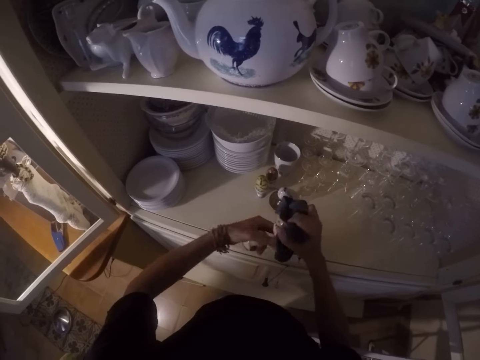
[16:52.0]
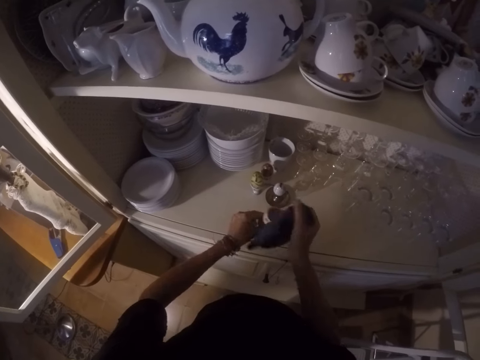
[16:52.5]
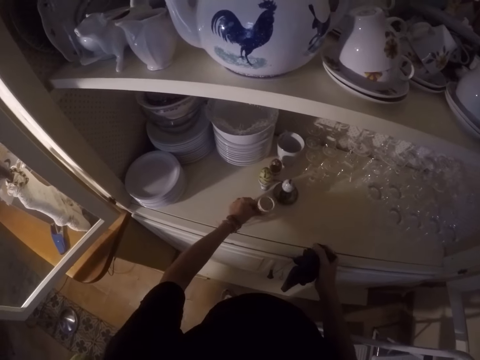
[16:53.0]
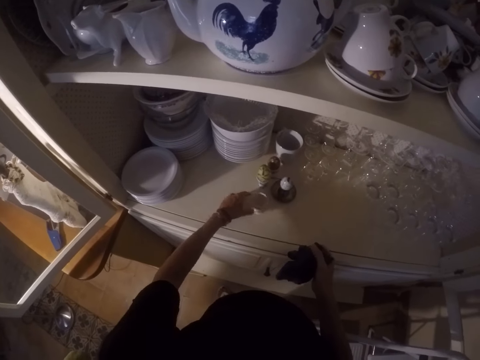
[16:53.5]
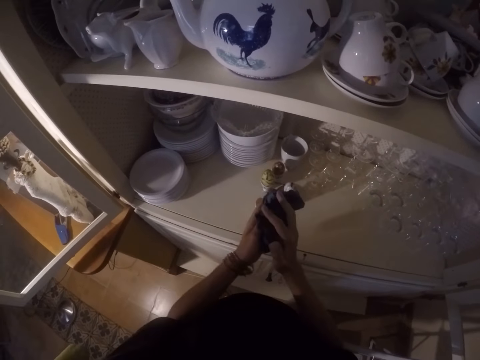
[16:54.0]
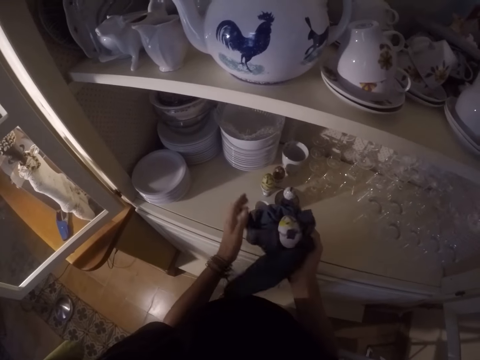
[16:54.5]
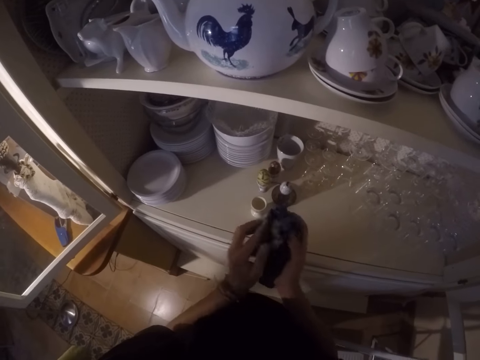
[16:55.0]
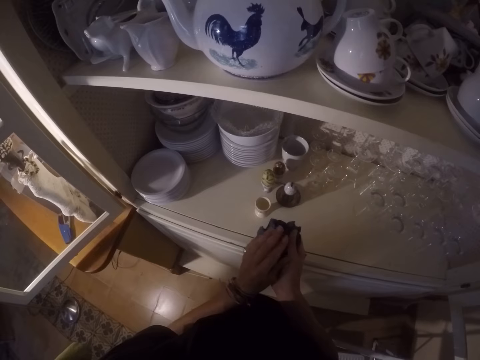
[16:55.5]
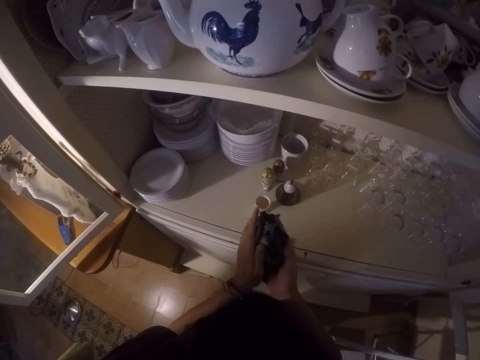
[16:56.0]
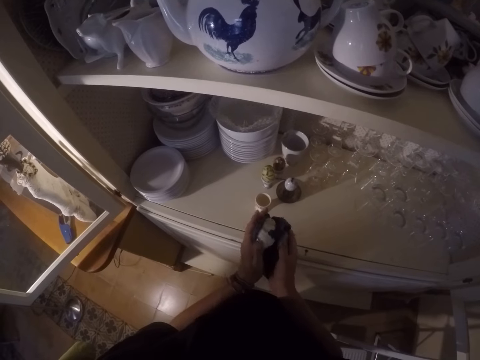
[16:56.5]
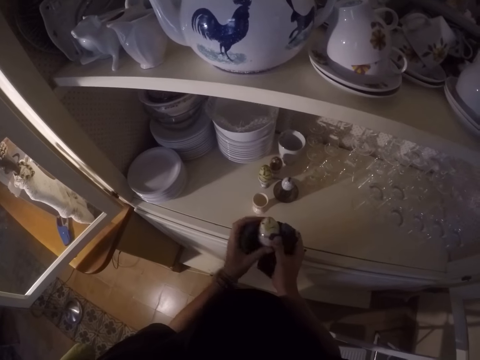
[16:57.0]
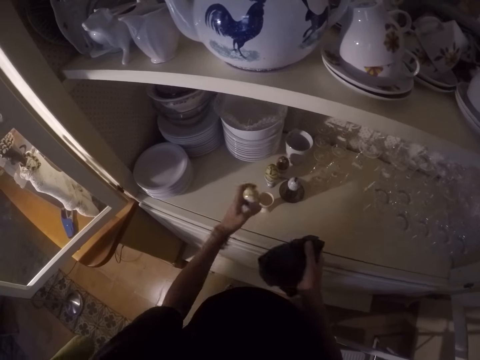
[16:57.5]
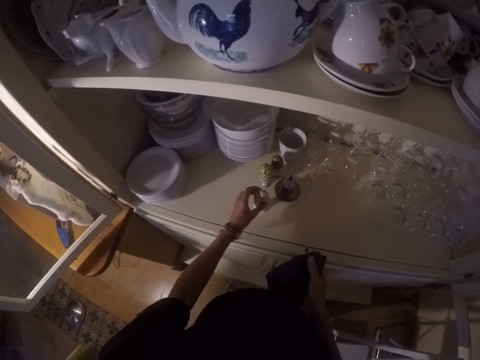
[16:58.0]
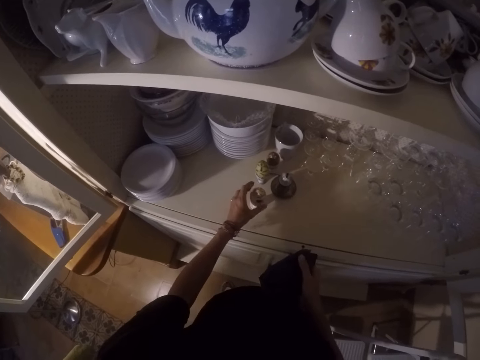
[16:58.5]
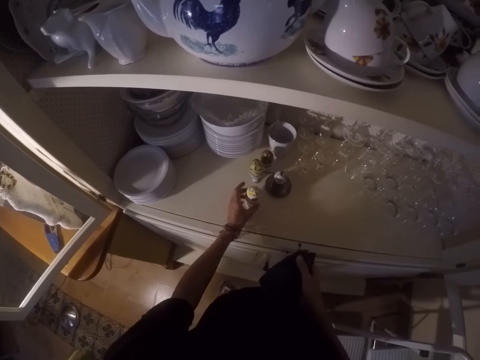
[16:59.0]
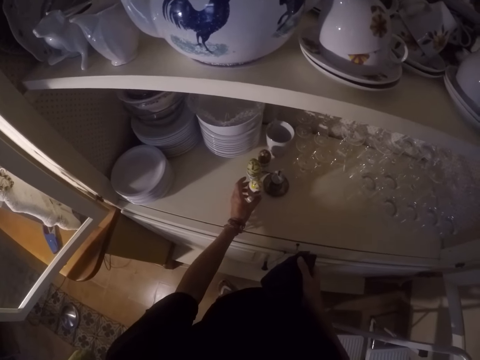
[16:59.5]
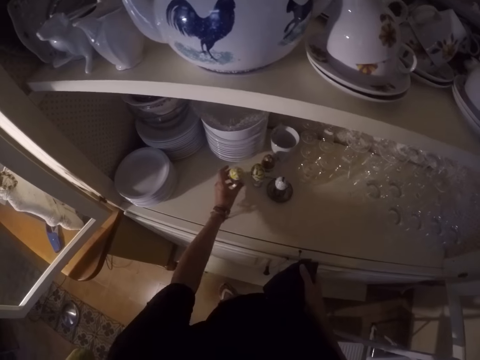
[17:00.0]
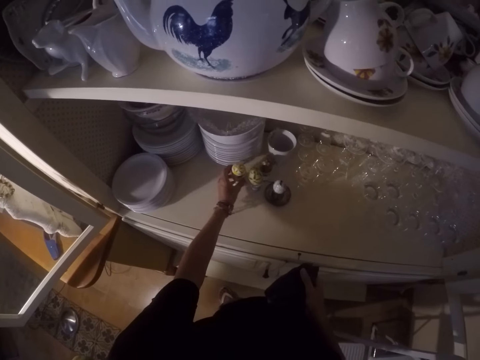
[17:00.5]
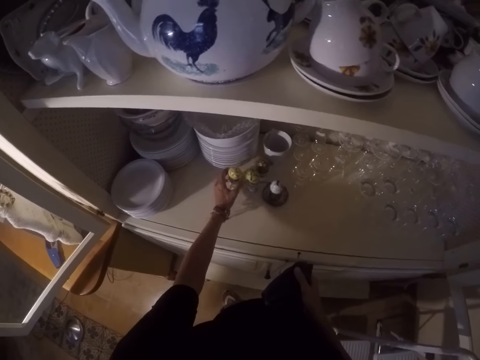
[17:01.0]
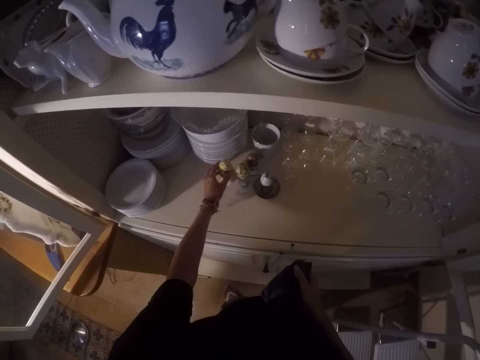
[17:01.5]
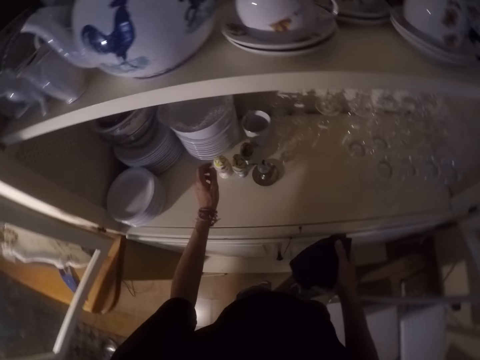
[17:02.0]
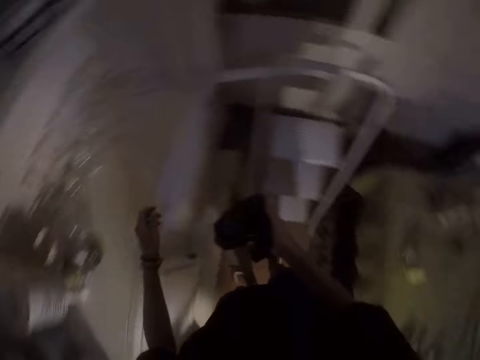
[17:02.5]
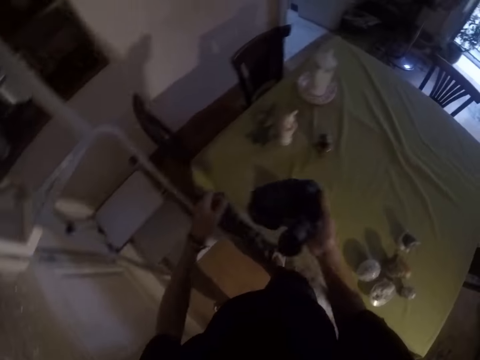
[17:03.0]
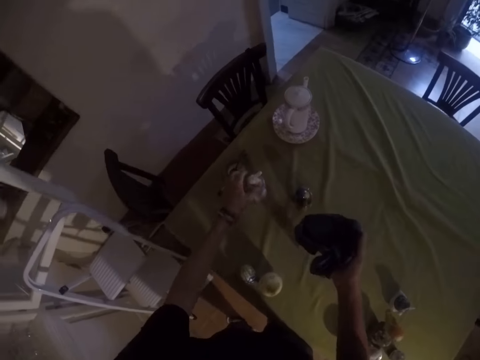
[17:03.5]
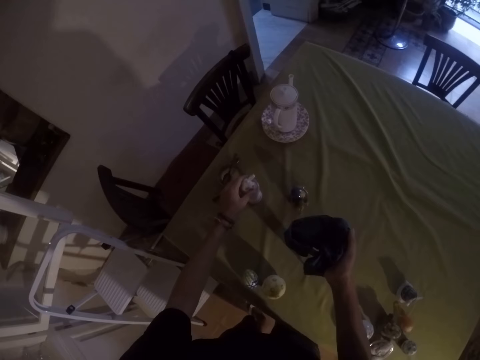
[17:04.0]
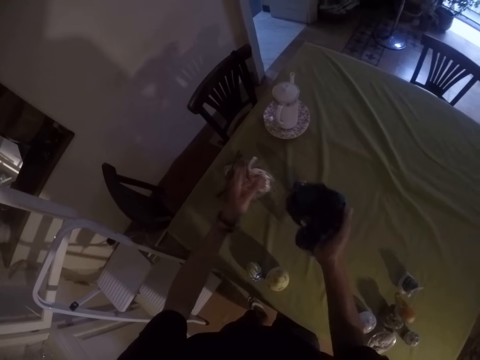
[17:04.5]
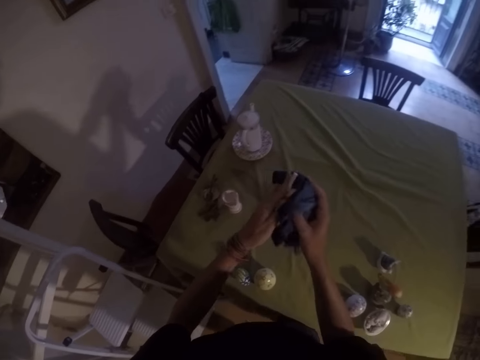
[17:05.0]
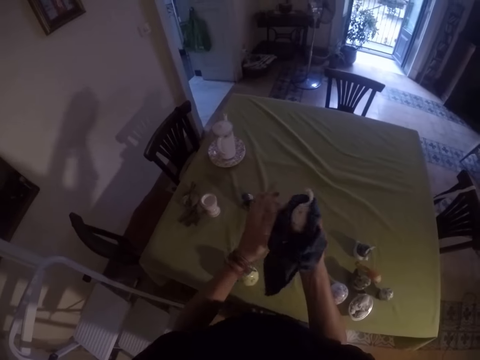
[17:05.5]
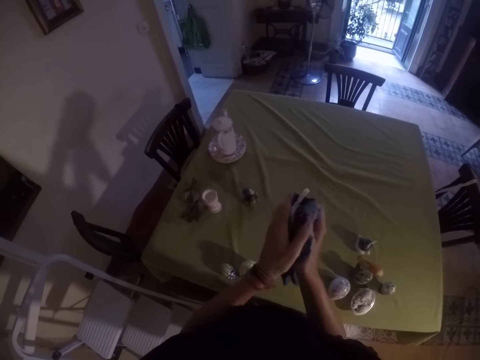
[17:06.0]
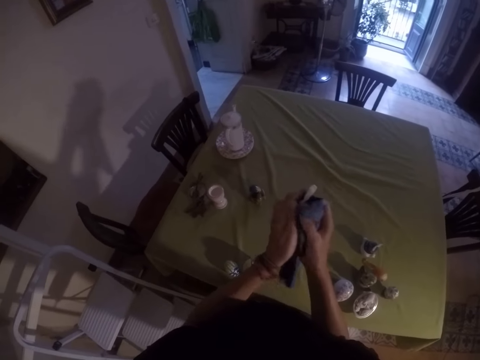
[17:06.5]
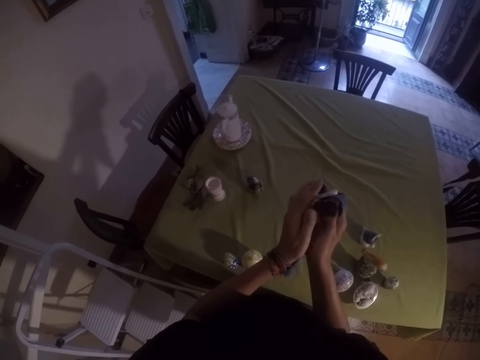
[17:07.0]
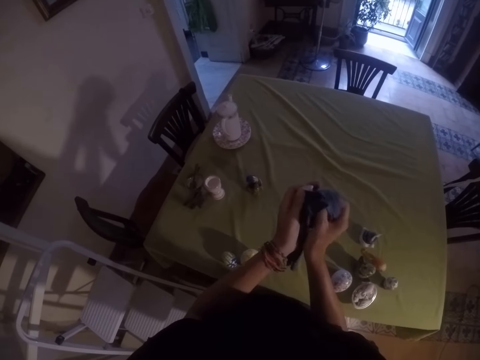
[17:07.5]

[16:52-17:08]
The camera wearer places the shell in the cabinet. They wipe the shell with the towel. They put shells on the other shell. They move the shells in the cabinet. They move their hand. They pick up a shell from the table. They wipe the shell with the towel.

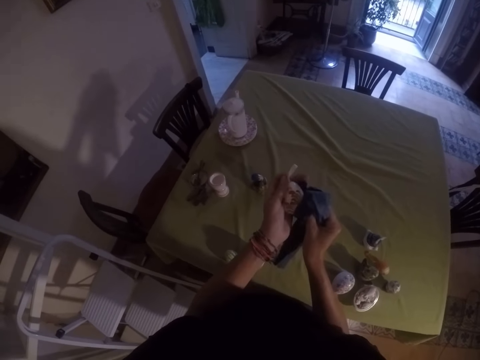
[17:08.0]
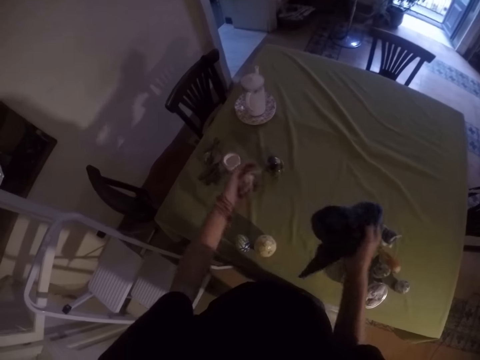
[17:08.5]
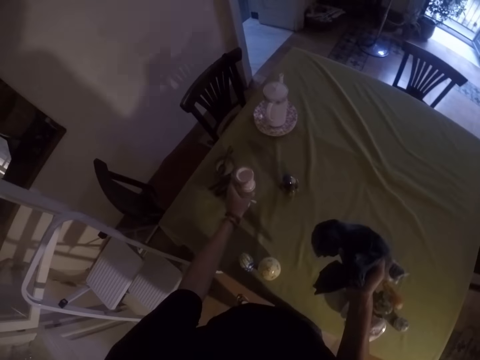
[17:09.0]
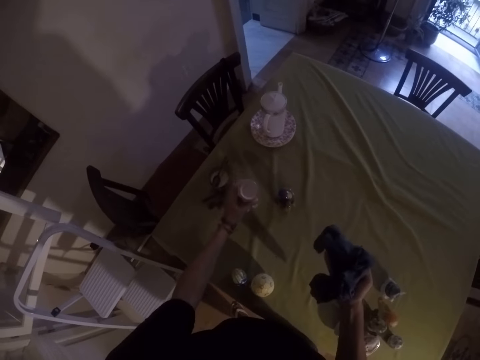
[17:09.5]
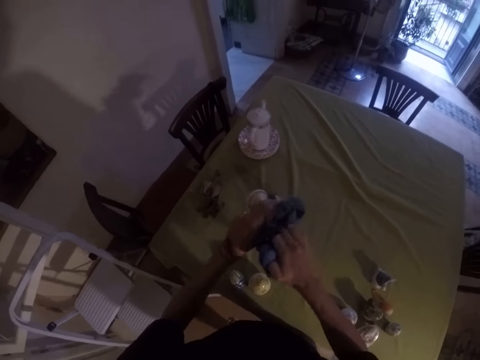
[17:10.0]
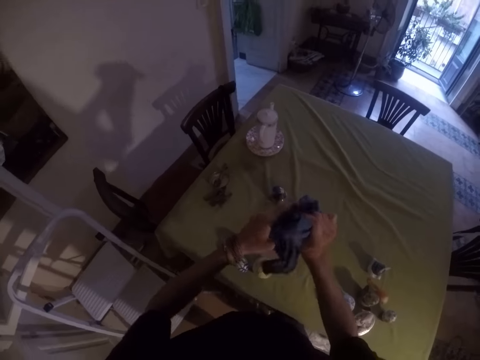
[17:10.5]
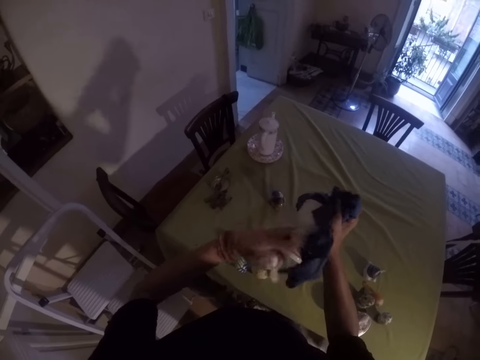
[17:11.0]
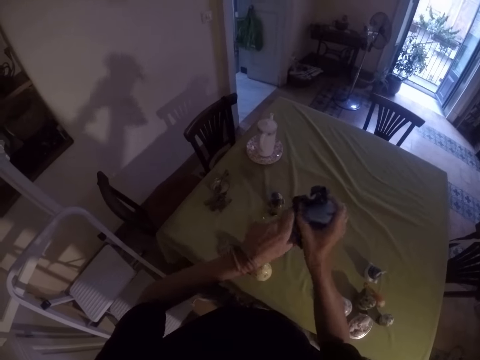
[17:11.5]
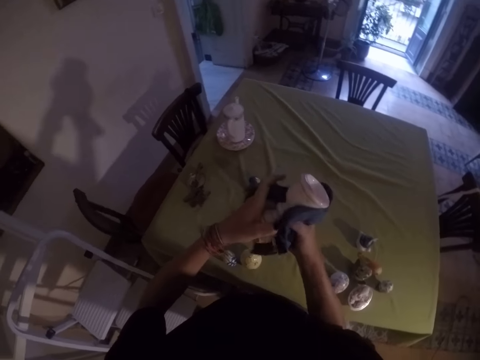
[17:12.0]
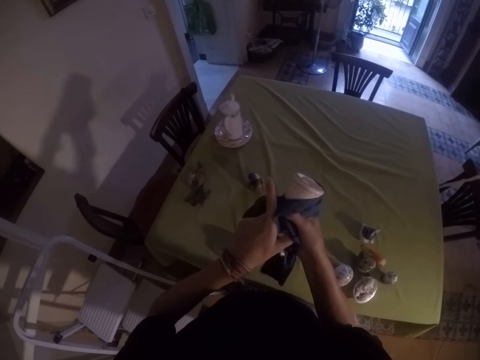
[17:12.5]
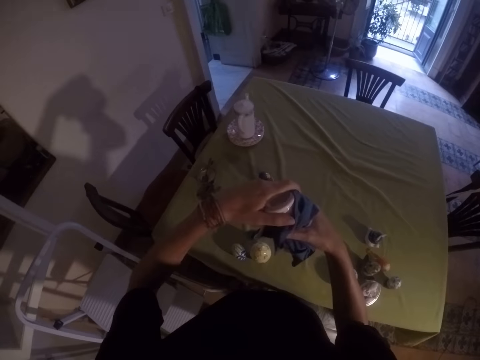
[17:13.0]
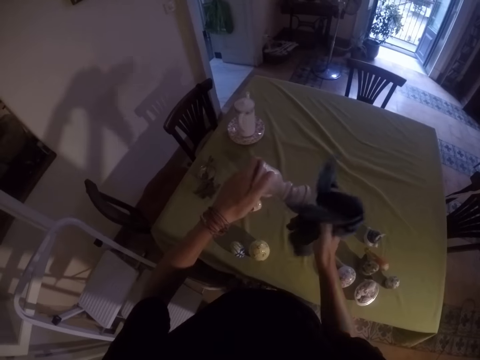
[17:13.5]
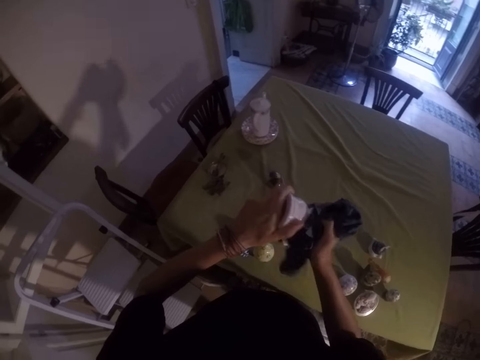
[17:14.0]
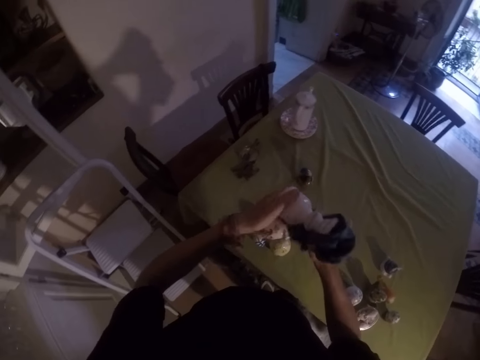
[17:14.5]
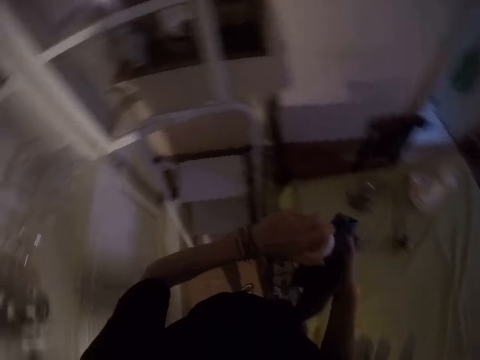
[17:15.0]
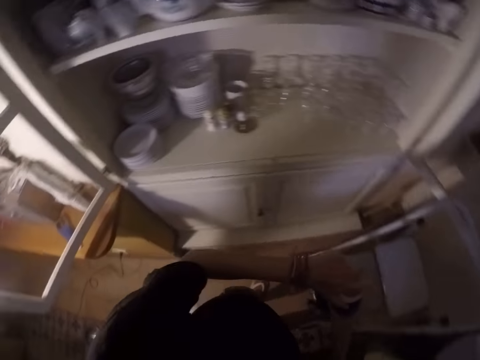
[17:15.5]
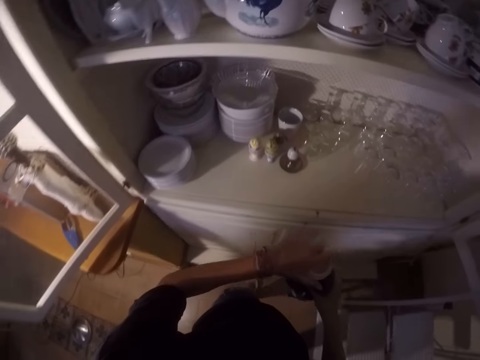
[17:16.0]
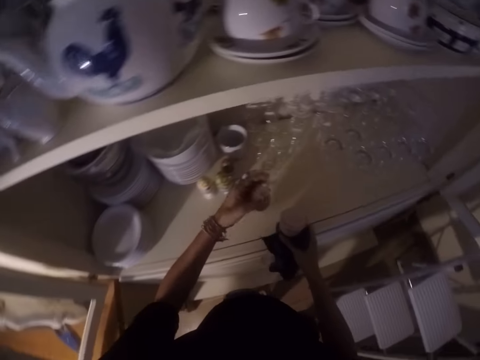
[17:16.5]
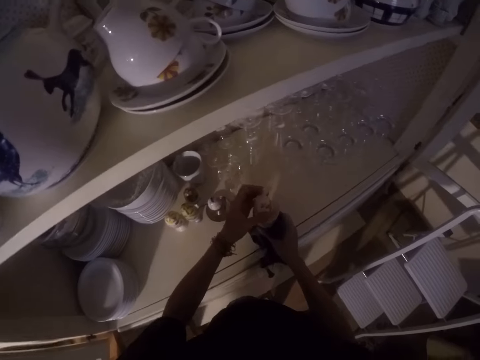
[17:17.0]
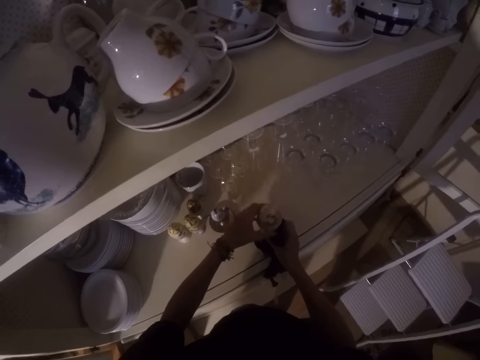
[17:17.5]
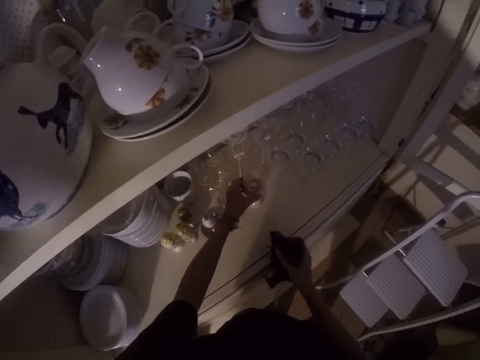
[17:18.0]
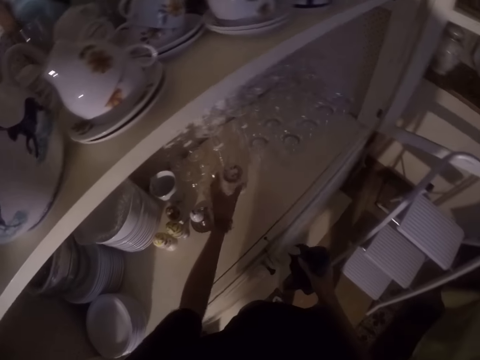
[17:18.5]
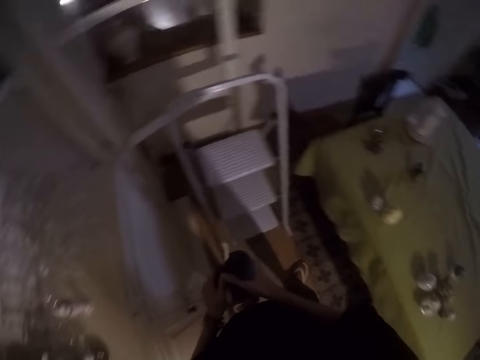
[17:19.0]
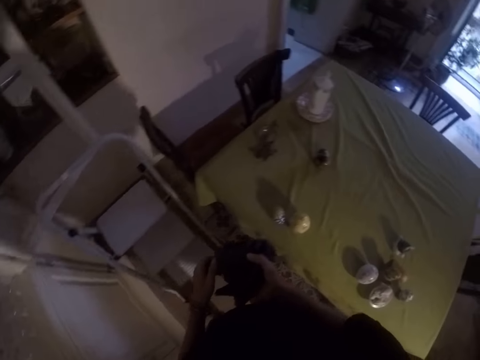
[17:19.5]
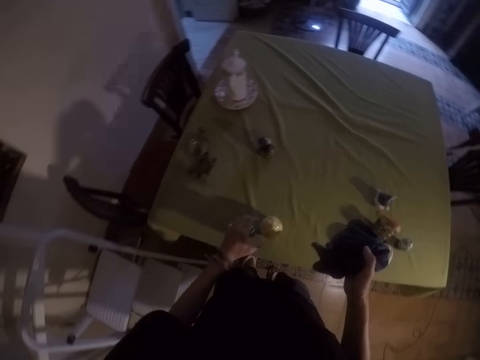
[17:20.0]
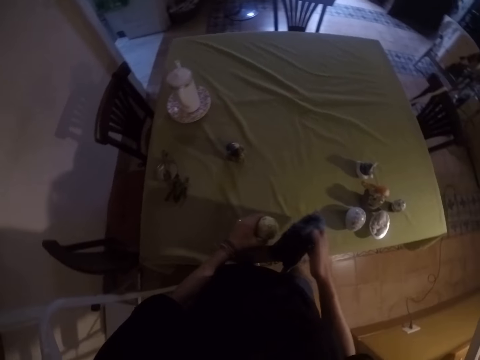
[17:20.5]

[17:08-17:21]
The camera wearer picks a shell from the table. They wipe the shell with the towel. They walk around the house and wipe the shell with the towel. They put the shell on the other shell. They place the shells in the cabinet. They move their hands. They walk around the house.
